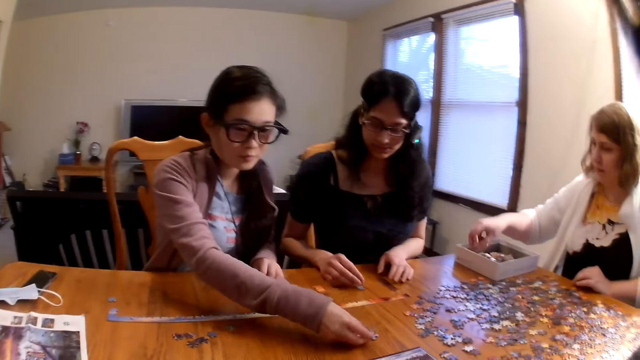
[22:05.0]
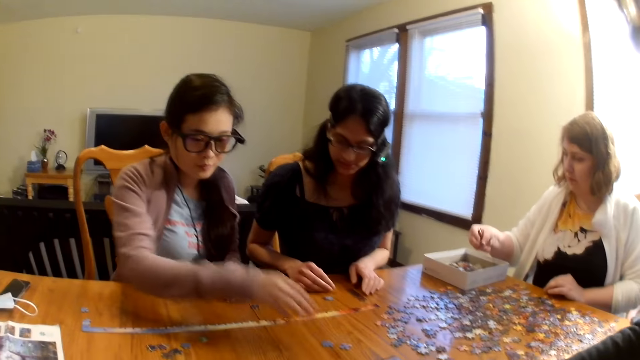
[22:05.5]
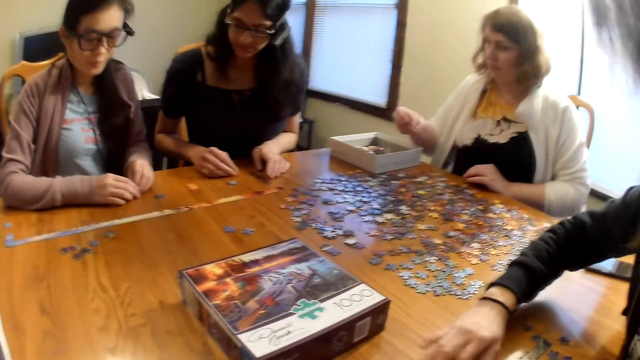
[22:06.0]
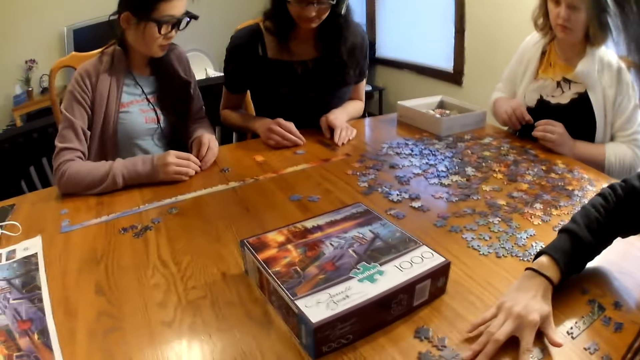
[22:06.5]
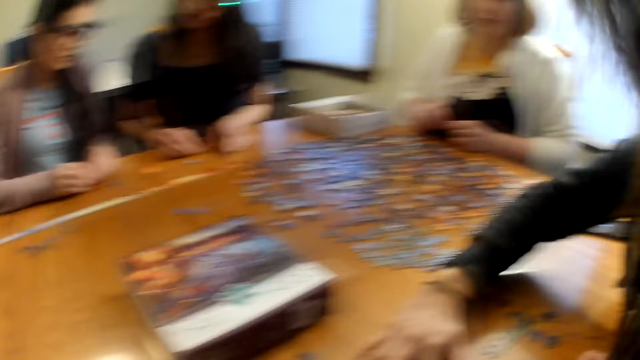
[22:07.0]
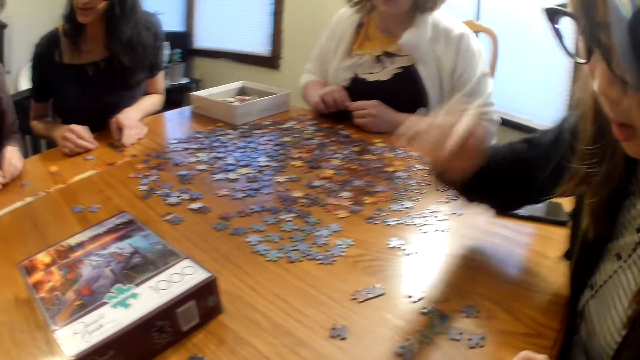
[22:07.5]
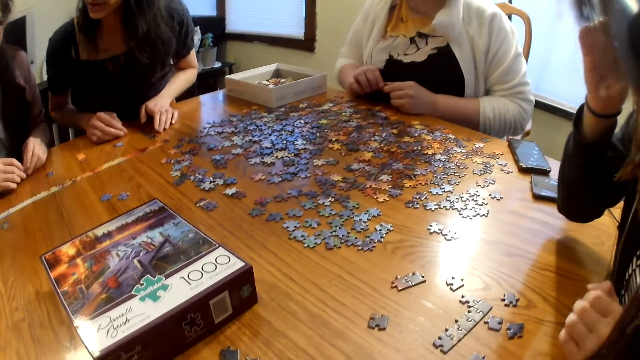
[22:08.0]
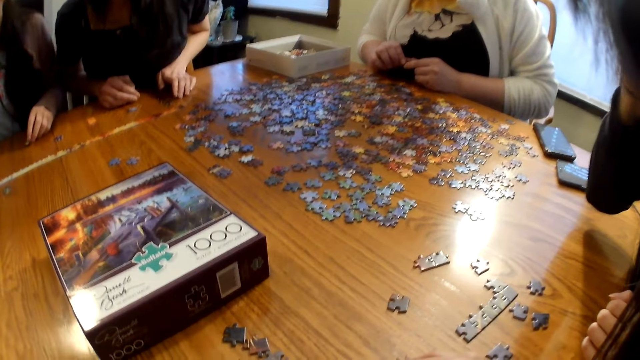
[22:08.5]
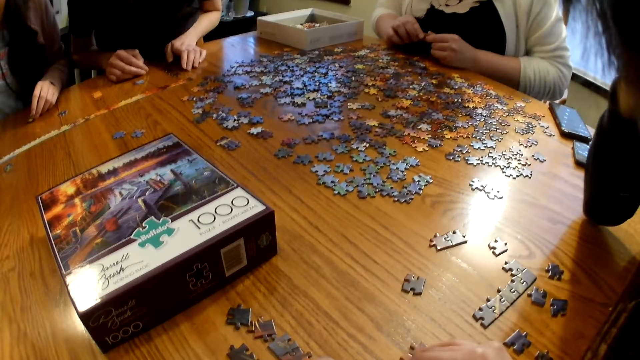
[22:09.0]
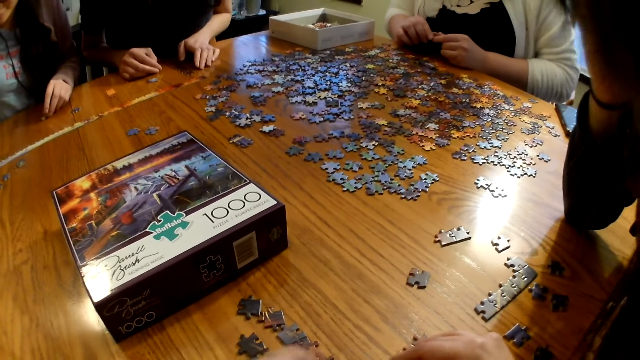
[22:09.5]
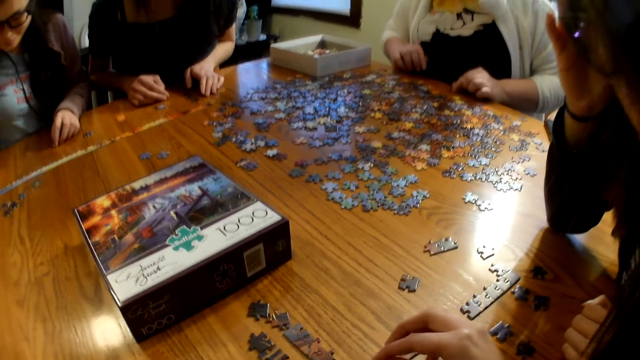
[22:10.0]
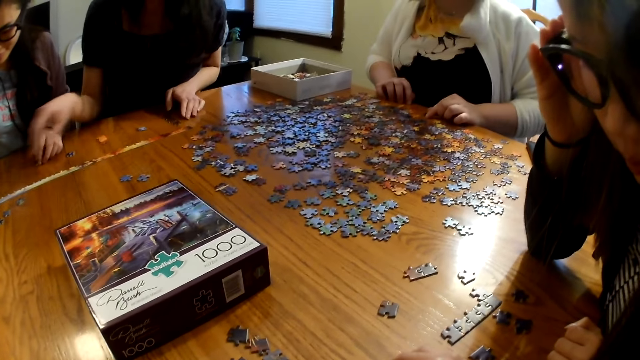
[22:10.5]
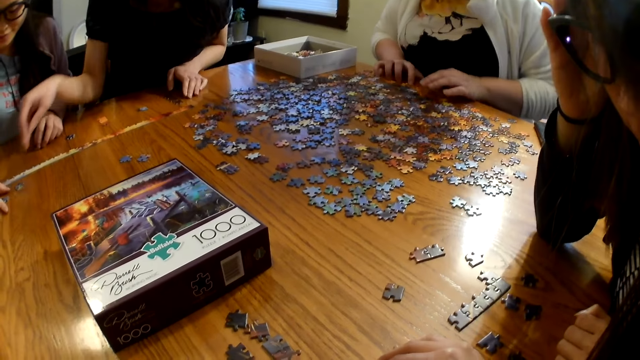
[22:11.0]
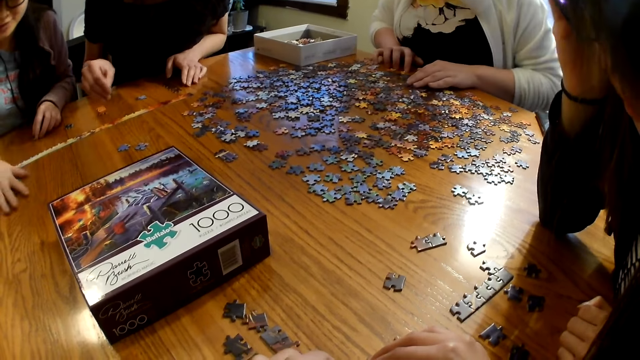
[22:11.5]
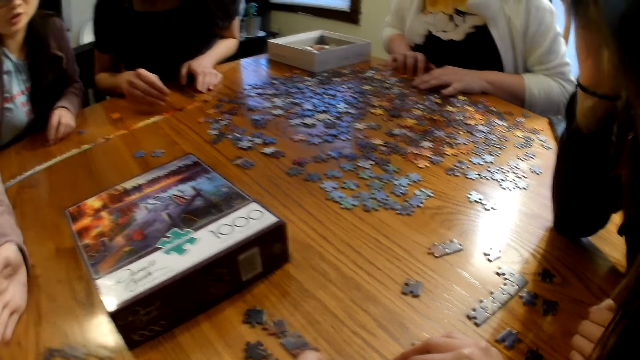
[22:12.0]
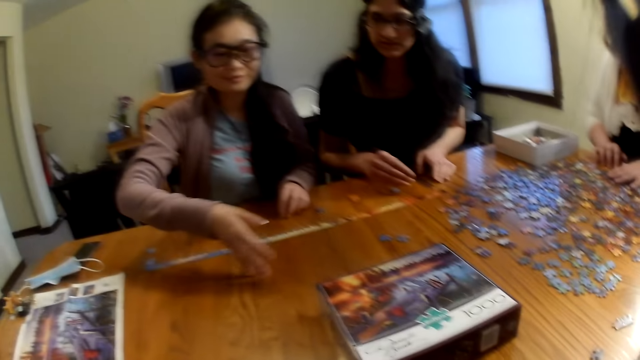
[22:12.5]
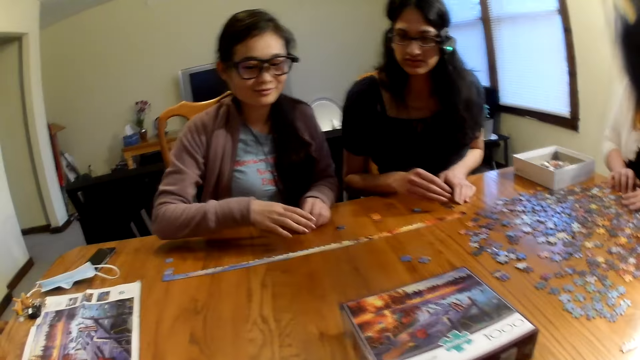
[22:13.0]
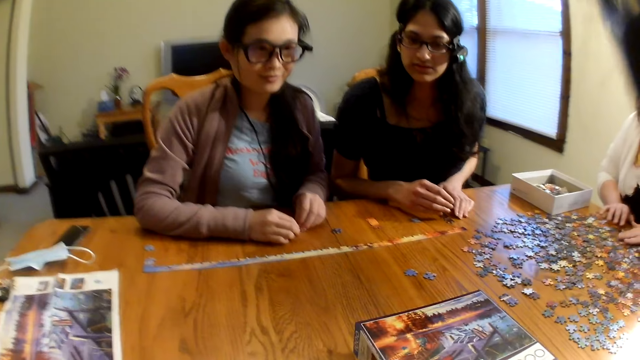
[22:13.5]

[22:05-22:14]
A woman places the piece on the table. Another woman looks at the pieces on the table.

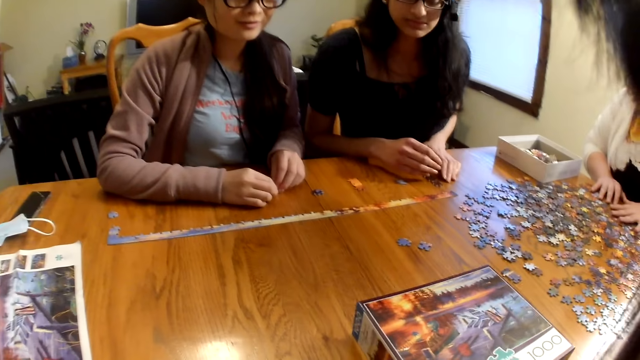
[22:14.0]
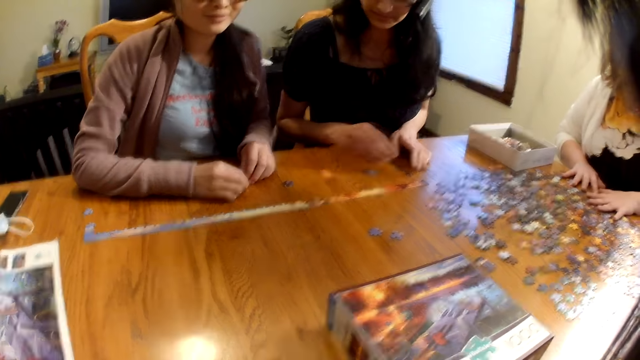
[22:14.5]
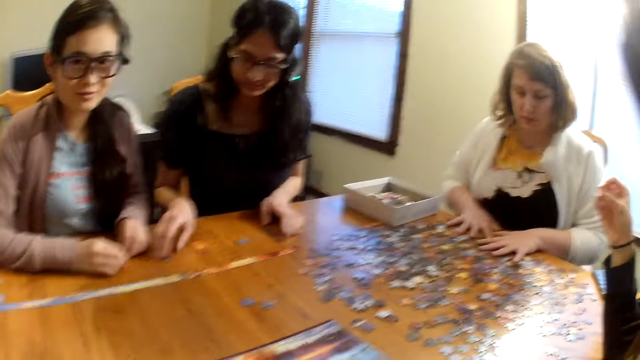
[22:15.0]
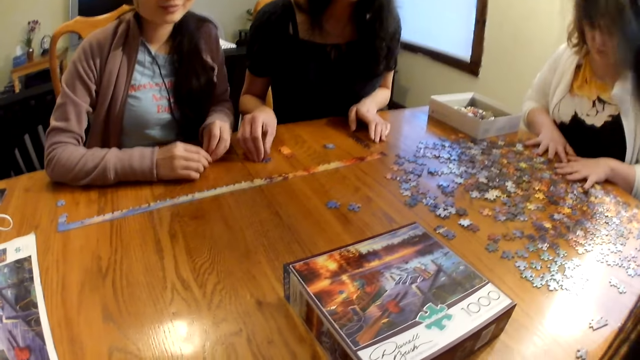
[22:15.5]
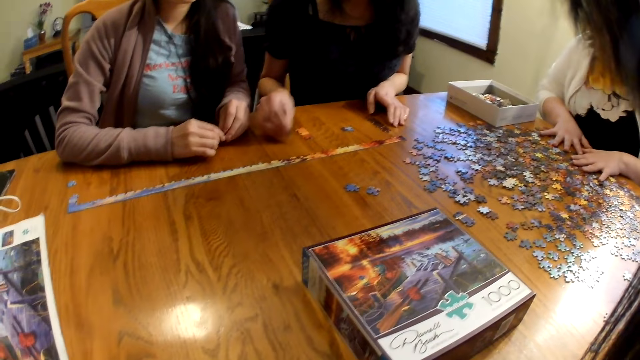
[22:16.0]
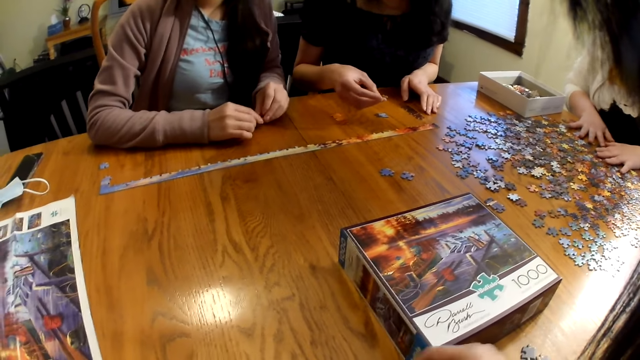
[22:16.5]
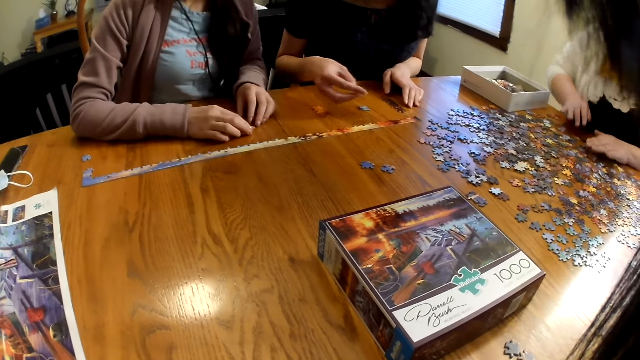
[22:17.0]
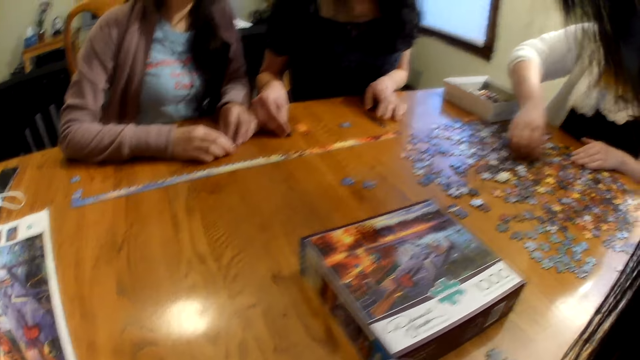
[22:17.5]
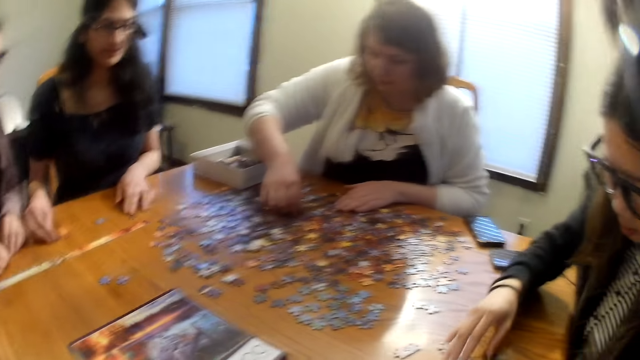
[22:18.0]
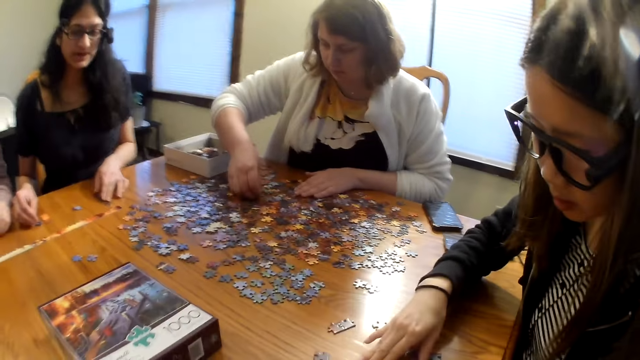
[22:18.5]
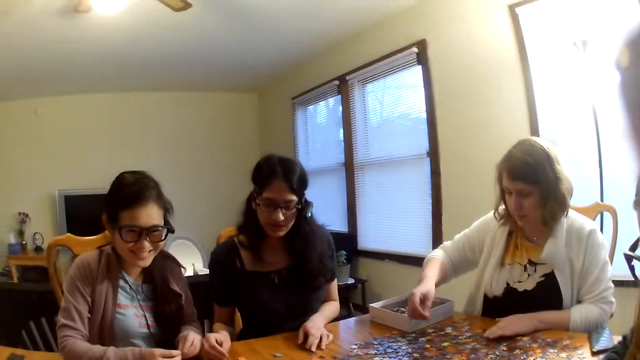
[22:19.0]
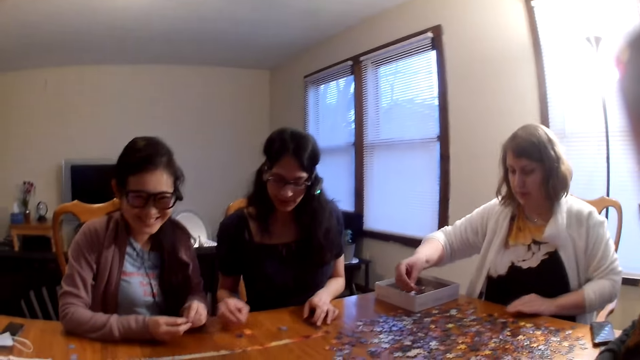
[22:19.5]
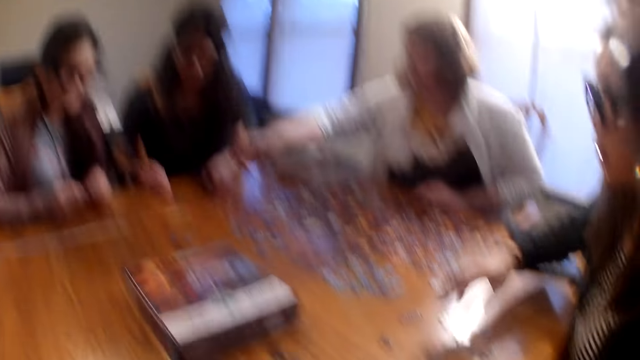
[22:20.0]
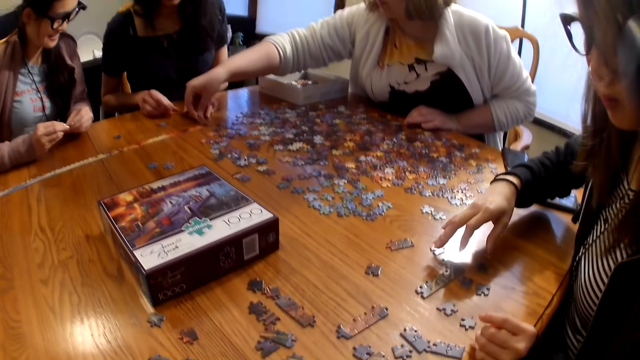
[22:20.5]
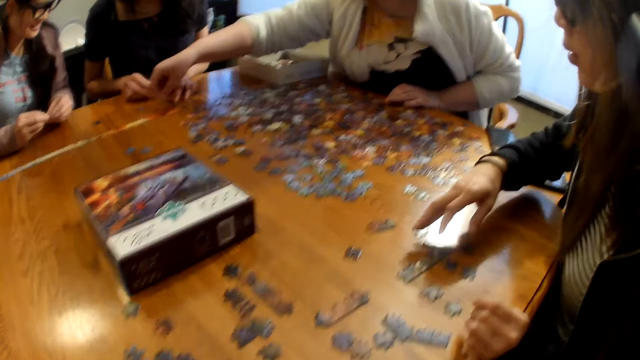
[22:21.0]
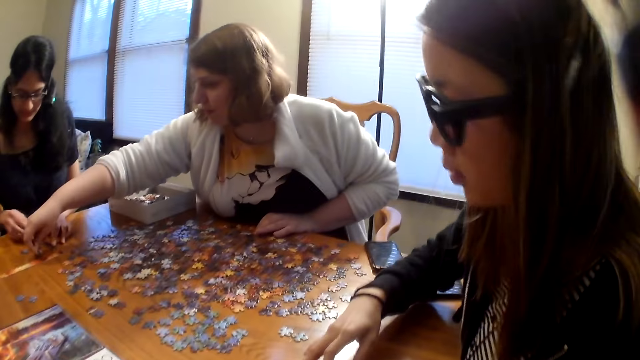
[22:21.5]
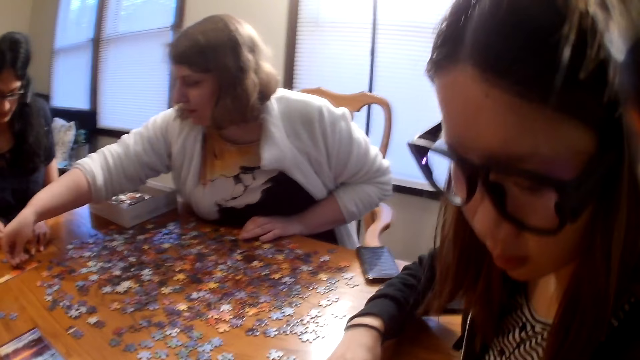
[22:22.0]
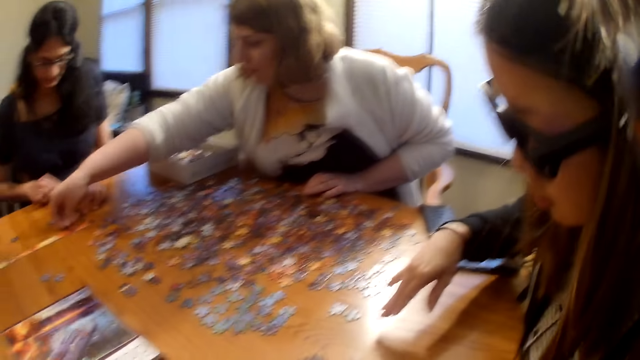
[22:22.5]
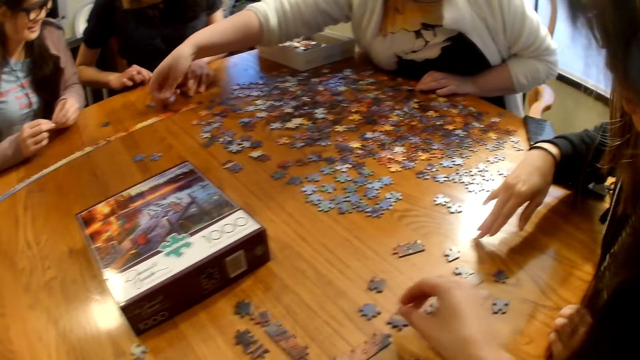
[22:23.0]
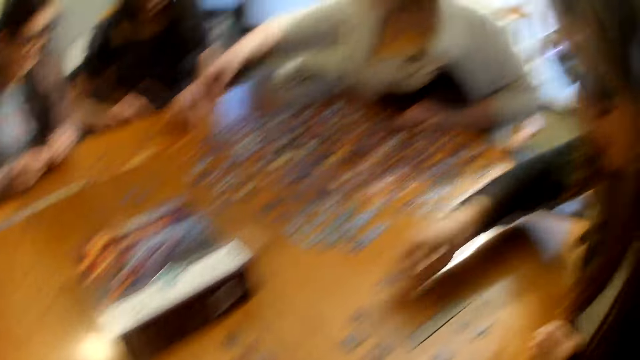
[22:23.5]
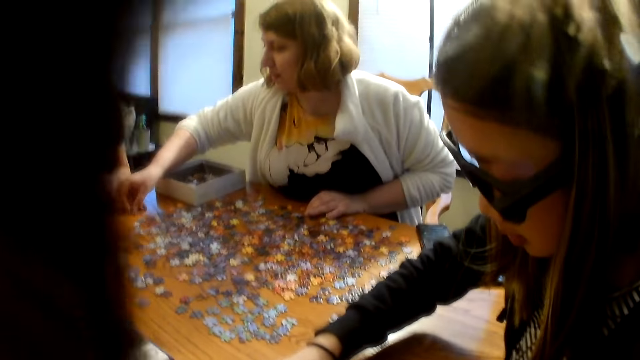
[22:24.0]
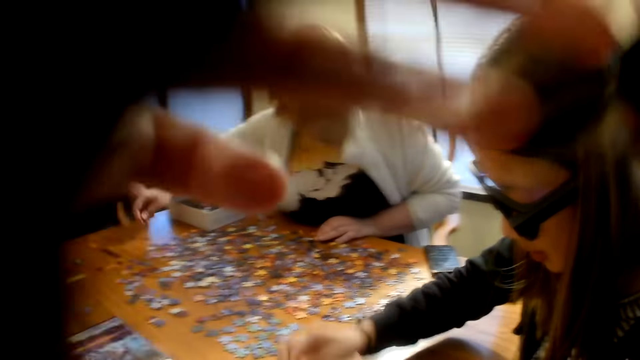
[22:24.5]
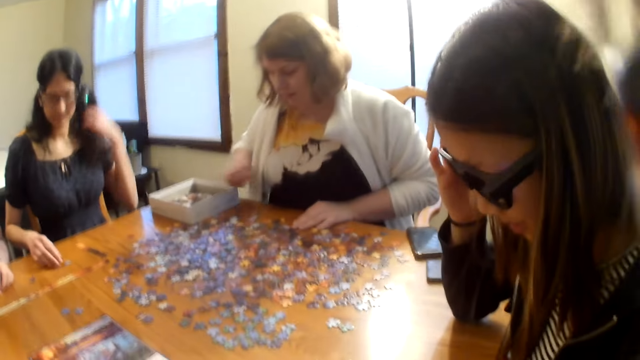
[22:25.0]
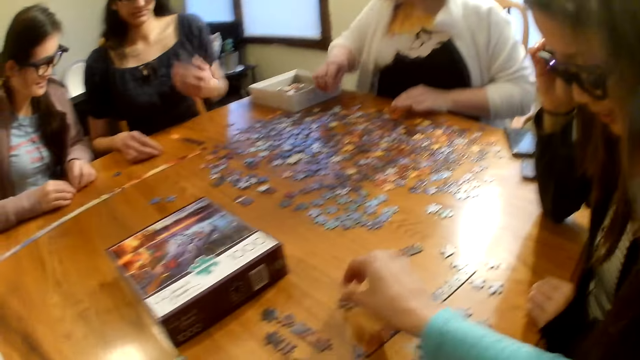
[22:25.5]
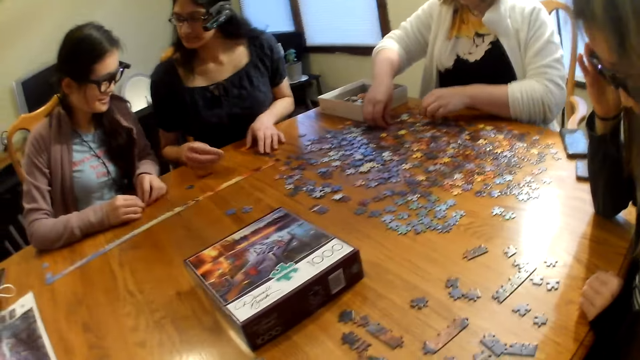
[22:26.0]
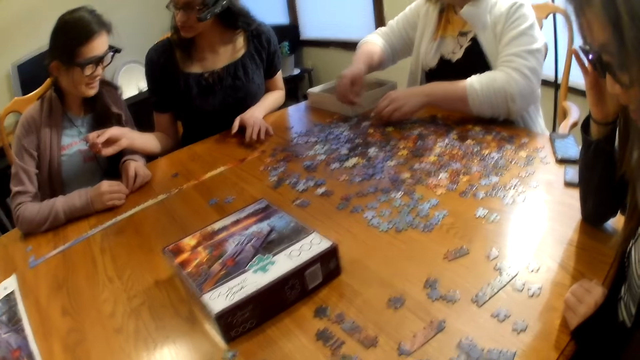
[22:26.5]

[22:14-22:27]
A woman picks up a piece from the table. Another woman places the piece on the table.
